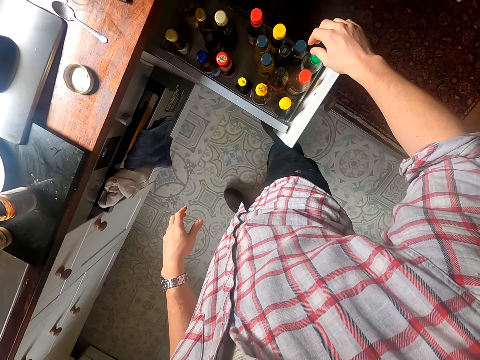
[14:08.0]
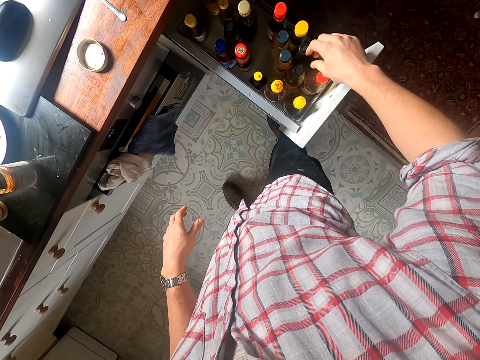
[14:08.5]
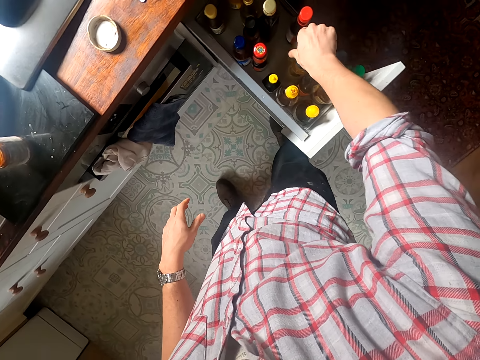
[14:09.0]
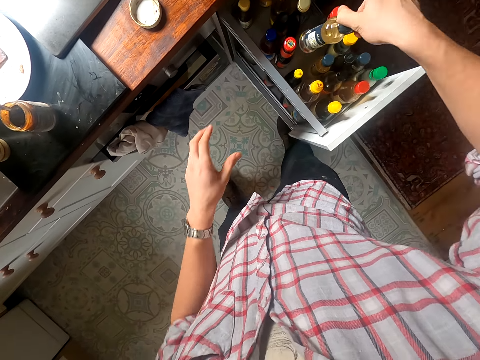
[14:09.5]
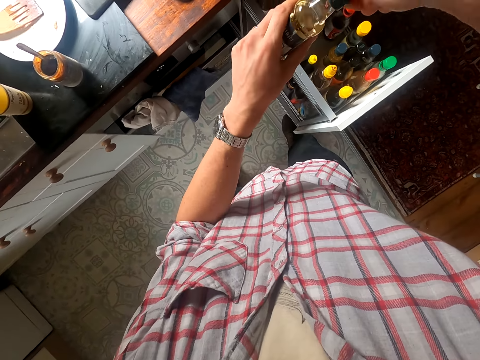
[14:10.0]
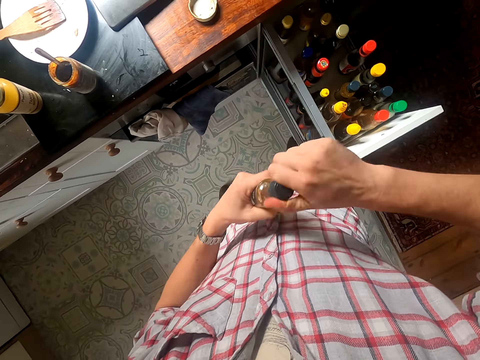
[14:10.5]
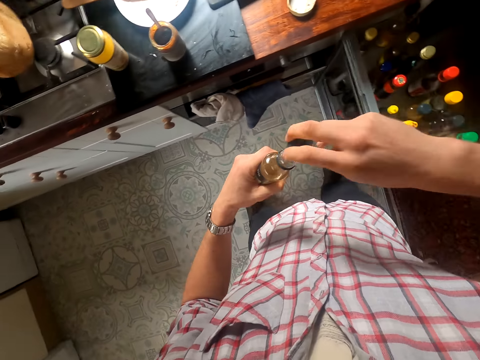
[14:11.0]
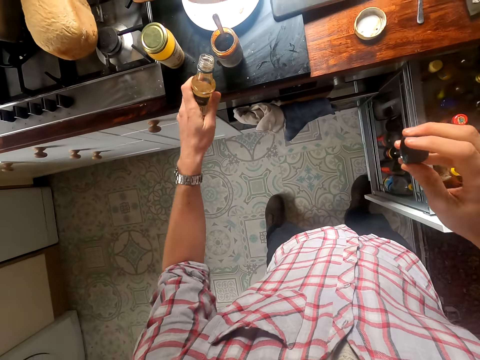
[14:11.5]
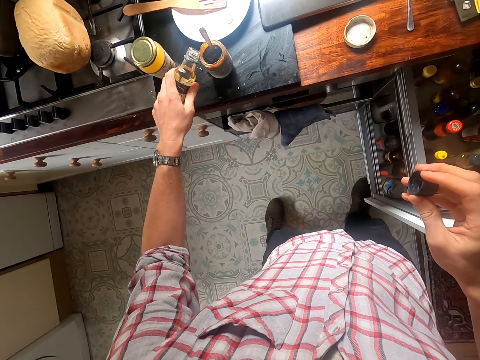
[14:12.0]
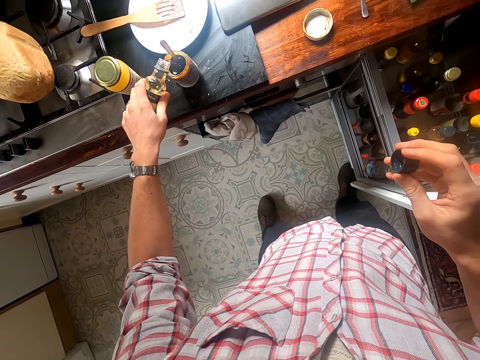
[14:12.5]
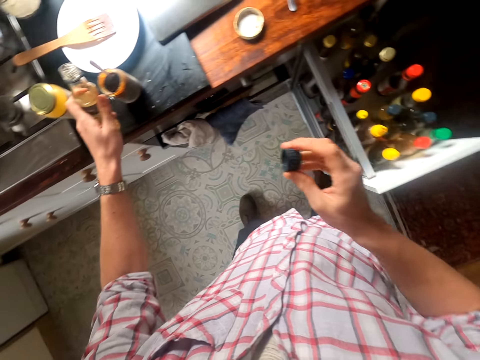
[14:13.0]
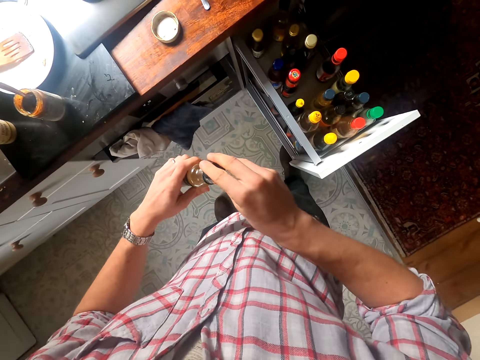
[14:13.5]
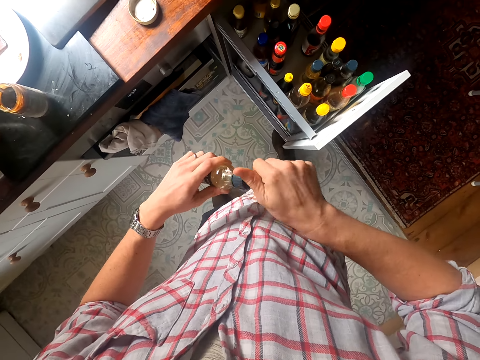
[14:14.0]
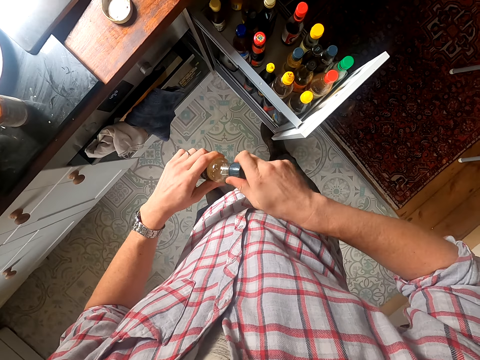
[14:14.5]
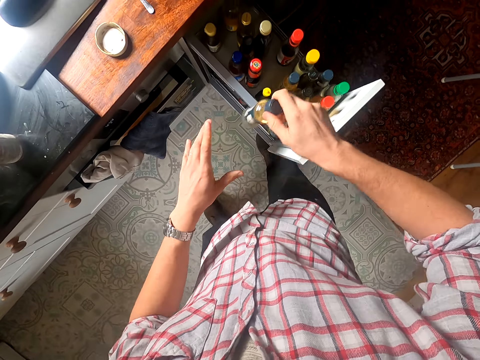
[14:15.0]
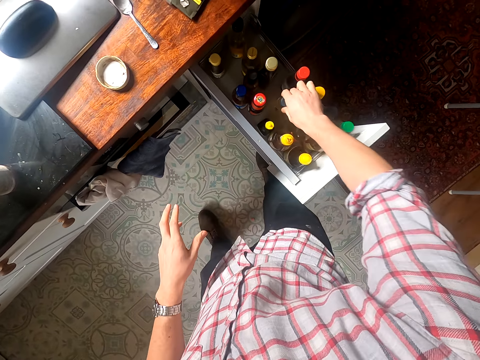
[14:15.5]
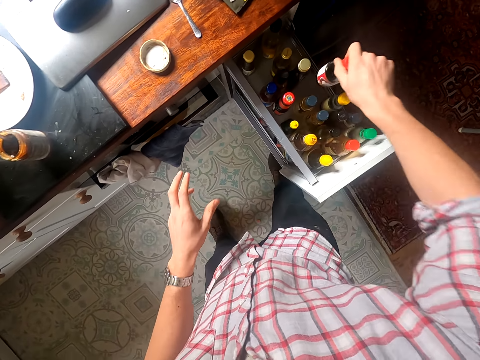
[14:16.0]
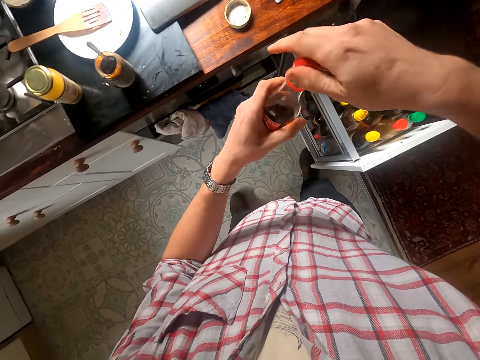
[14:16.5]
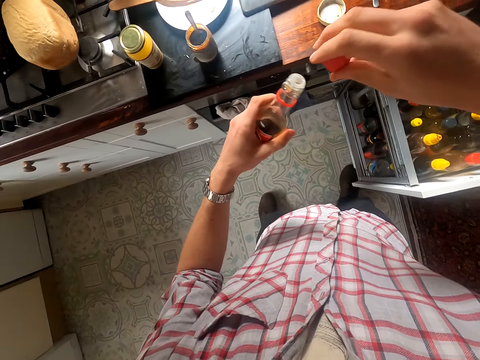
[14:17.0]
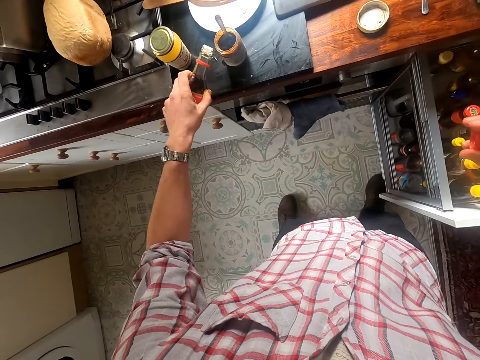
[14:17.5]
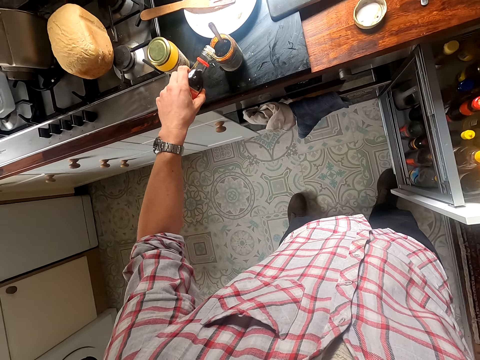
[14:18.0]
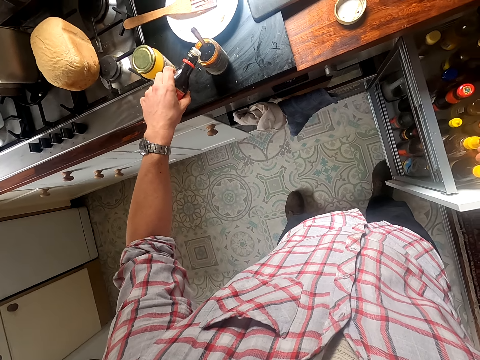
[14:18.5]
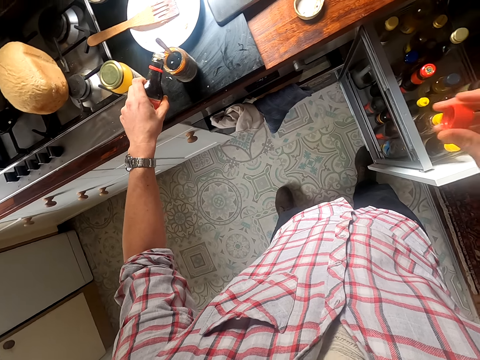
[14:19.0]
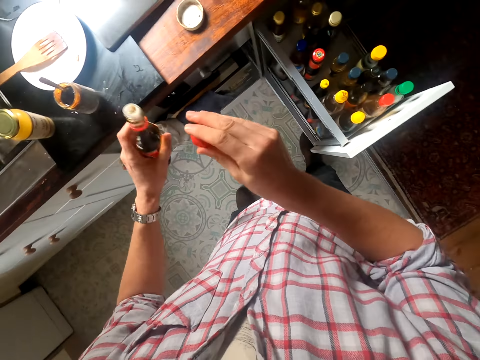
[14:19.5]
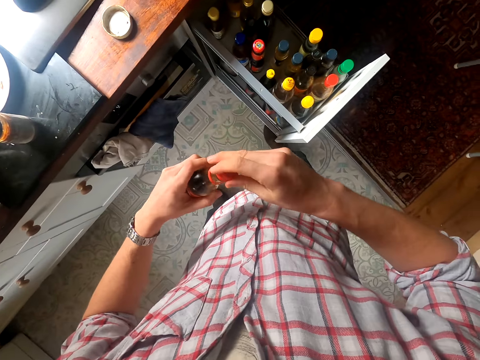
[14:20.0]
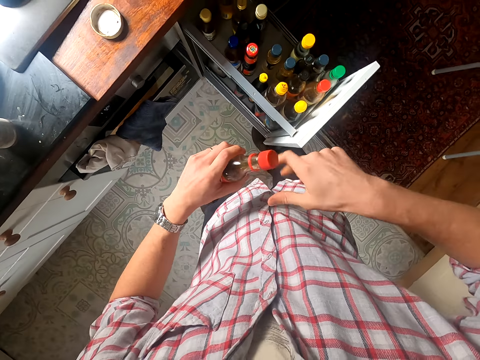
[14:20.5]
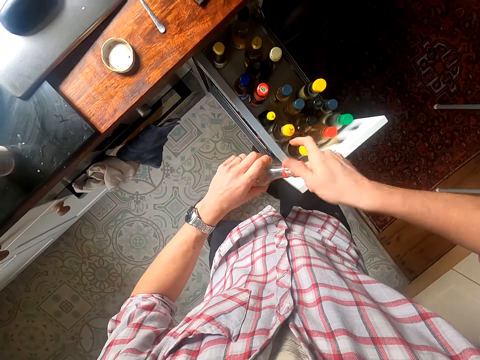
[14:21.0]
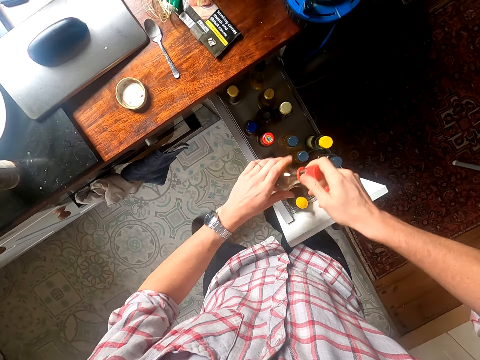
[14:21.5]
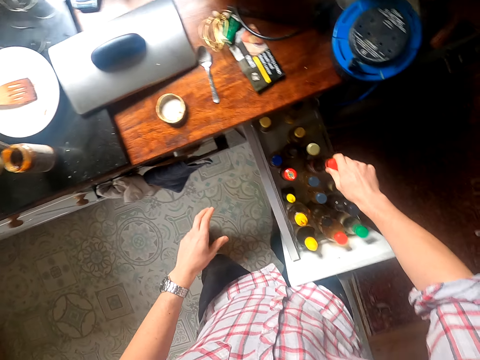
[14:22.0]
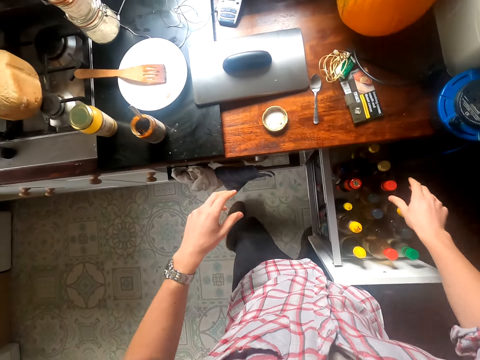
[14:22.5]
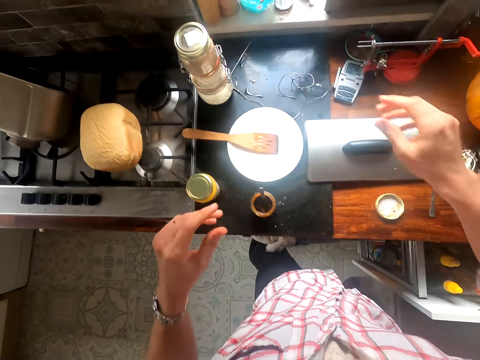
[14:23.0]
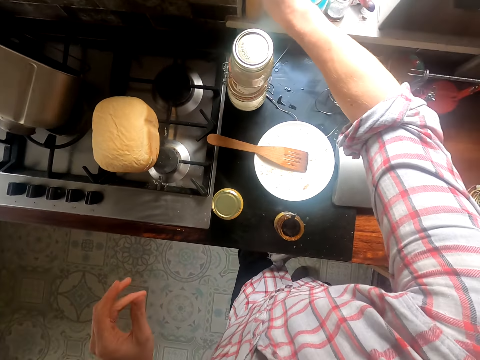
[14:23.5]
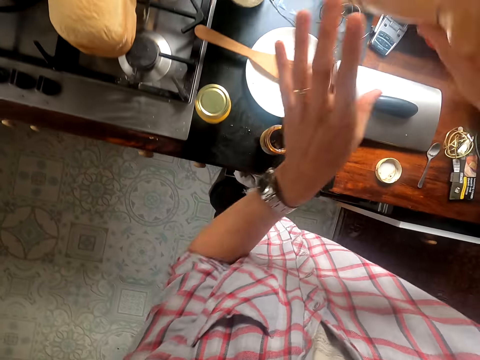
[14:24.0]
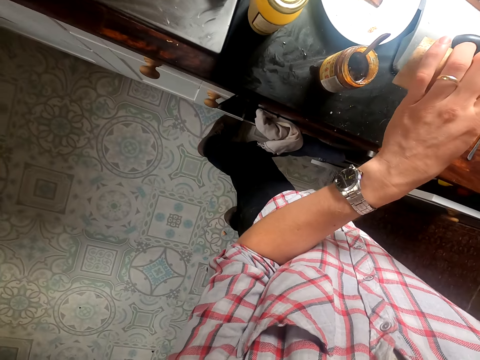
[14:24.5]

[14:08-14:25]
The camera wearer picks a bottle of sauce from the cabinet. They open the bottle of sauce. They pour the sauce in a container of spice. They close the bottle. They put the bottle of sauce in the cabinet. They pick a bottle of sauce from the cabinet. They open the bottle of sauce. They pour the sauce in the container of spice. They close the bottle of sauce. They put the bottle of sauce in the cabinet and close the cabinet.

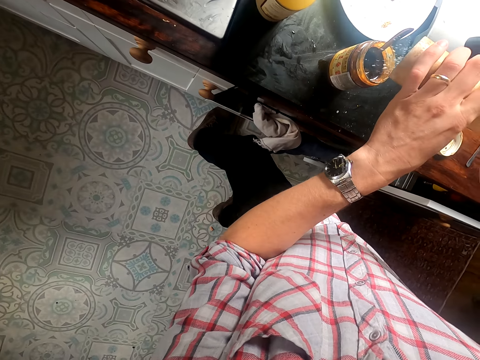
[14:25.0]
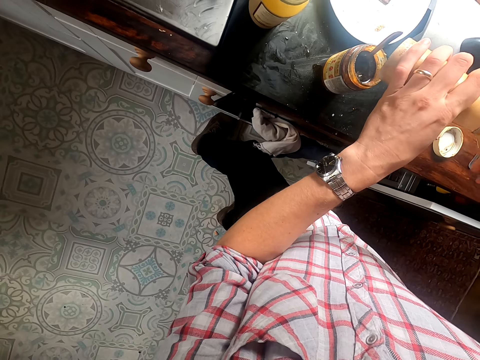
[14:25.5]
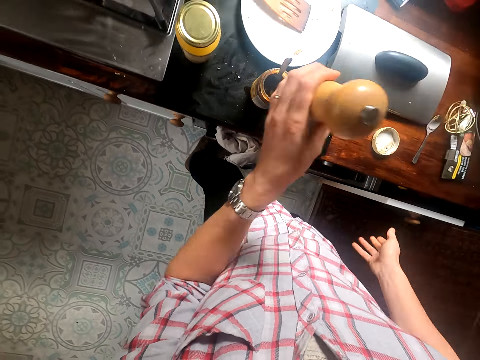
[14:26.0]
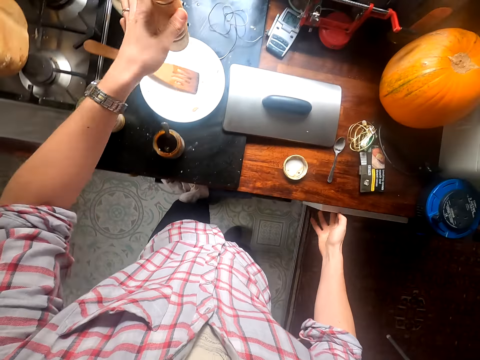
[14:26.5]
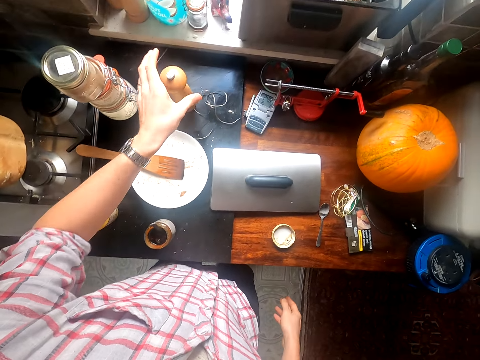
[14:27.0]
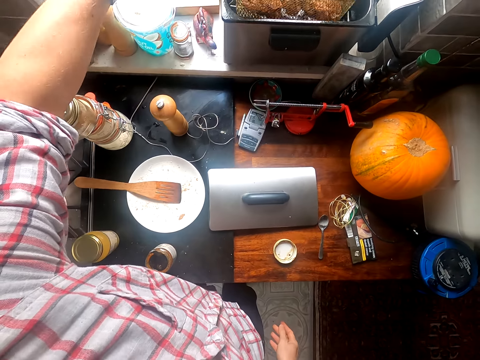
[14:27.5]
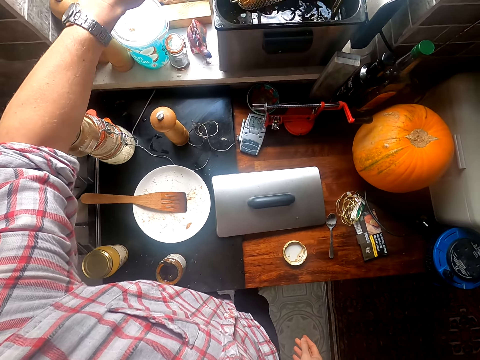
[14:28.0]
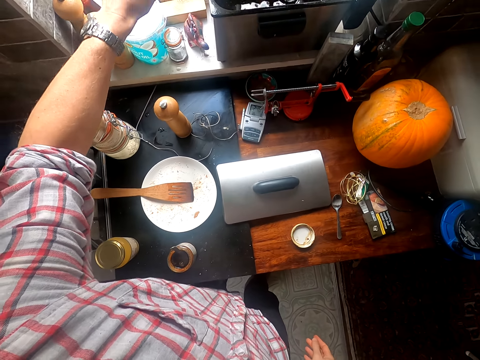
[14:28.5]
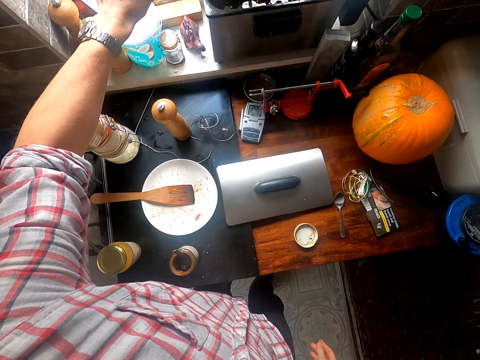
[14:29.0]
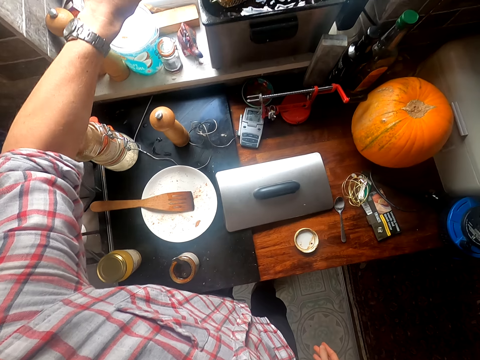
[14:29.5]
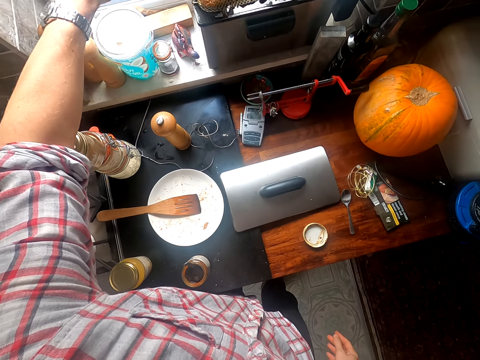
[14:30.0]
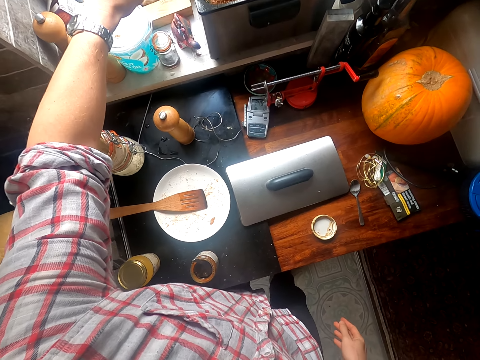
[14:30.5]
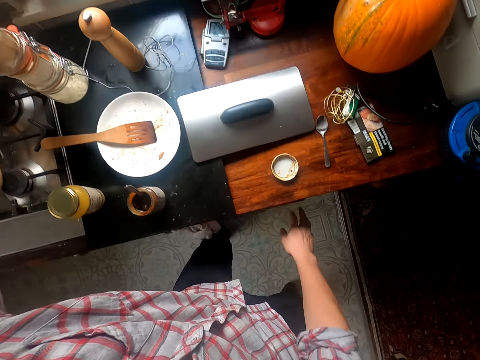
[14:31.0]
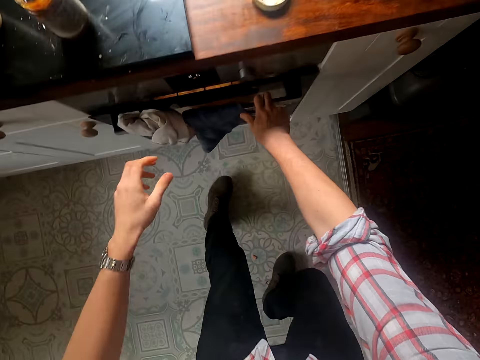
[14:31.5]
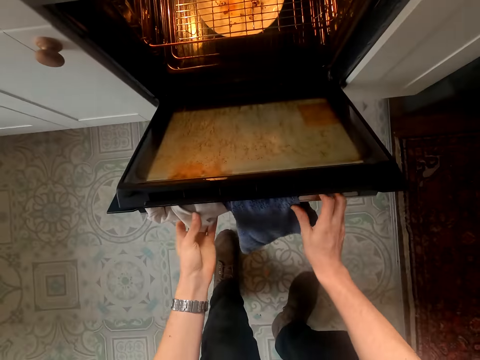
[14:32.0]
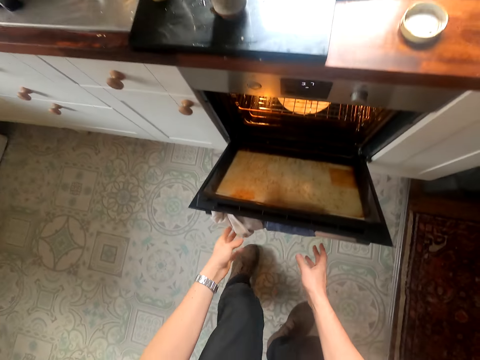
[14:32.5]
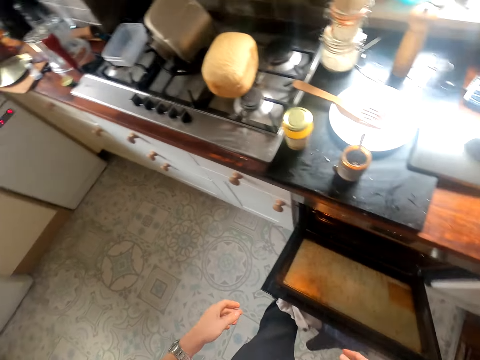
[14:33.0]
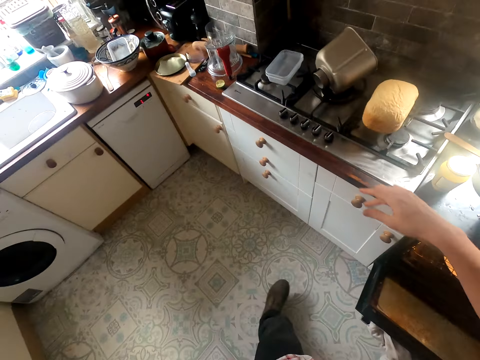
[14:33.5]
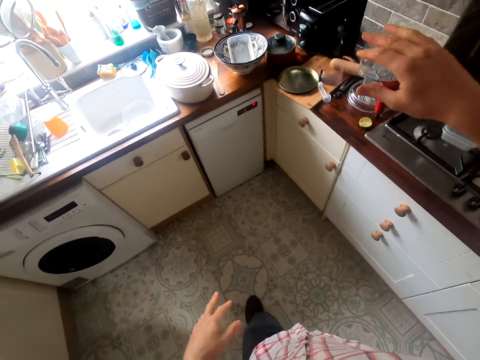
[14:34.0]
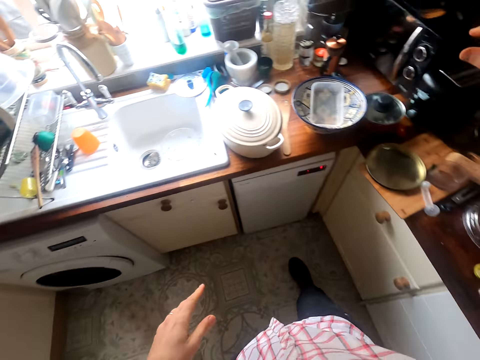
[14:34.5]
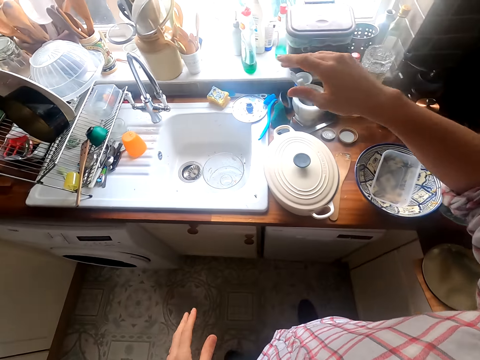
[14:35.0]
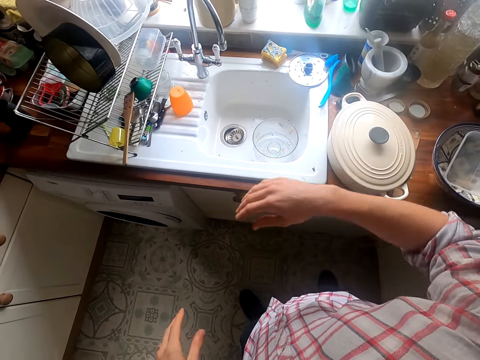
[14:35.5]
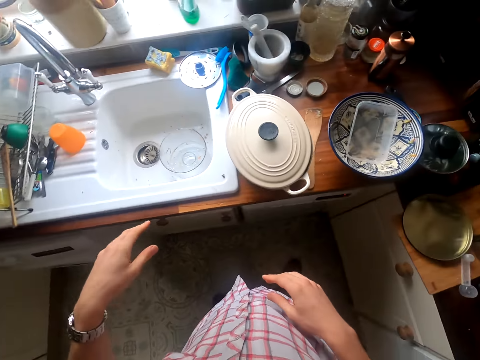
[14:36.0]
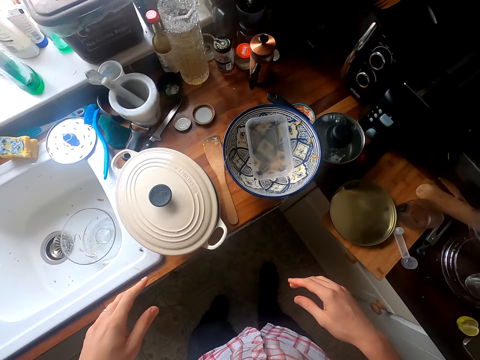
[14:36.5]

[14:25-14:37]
The camera wearer sheds some powder into the tin. They place the powder bottle on the counter. They open the oven. They look around.
